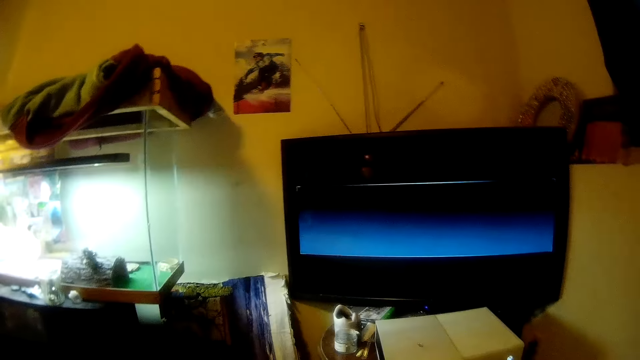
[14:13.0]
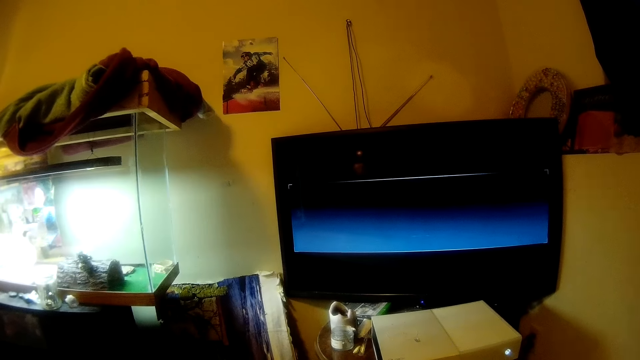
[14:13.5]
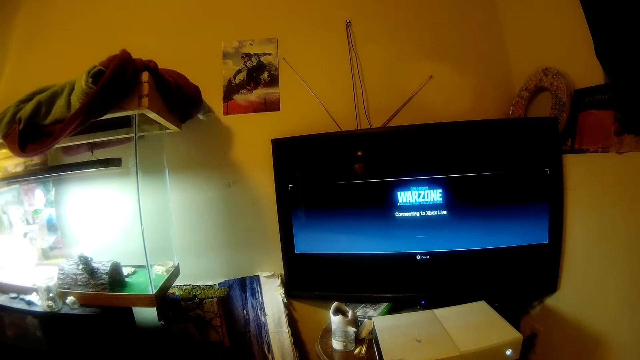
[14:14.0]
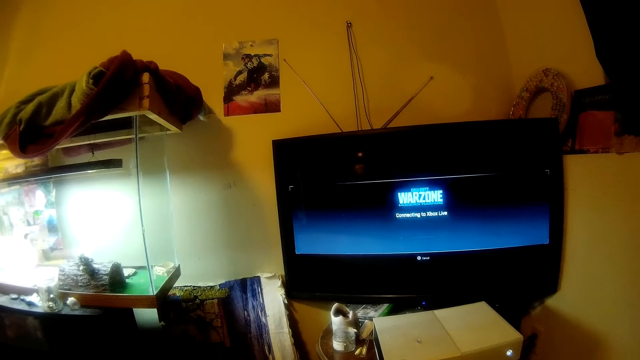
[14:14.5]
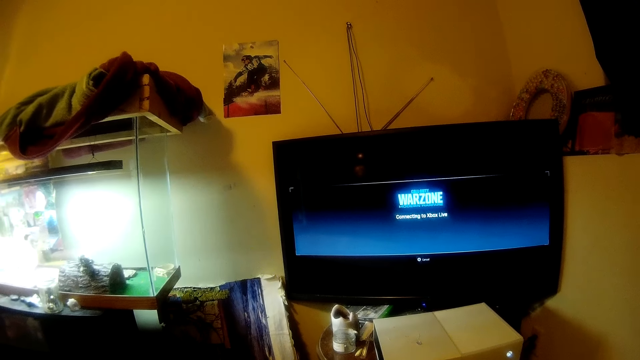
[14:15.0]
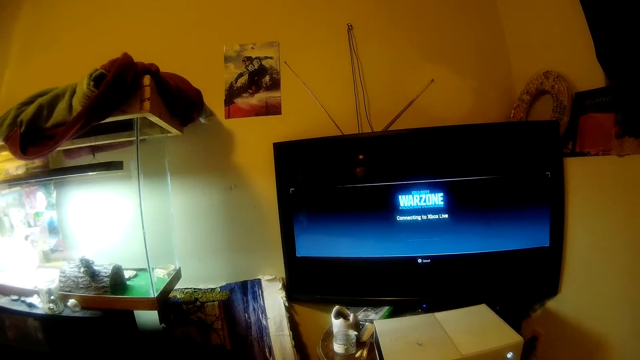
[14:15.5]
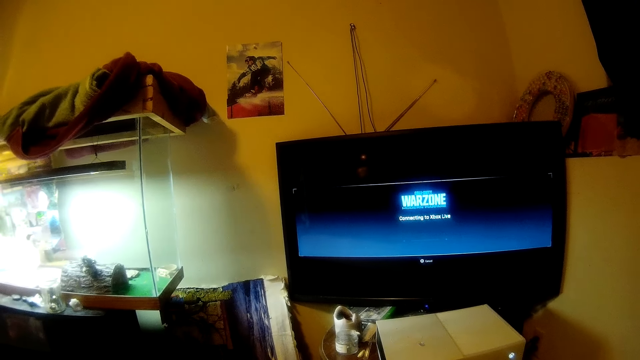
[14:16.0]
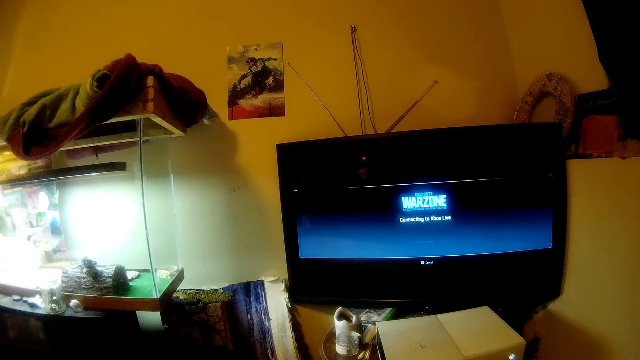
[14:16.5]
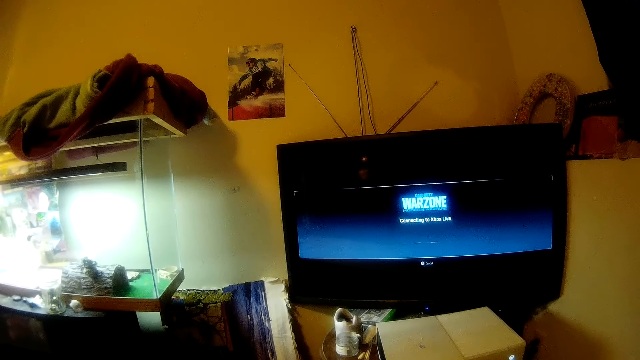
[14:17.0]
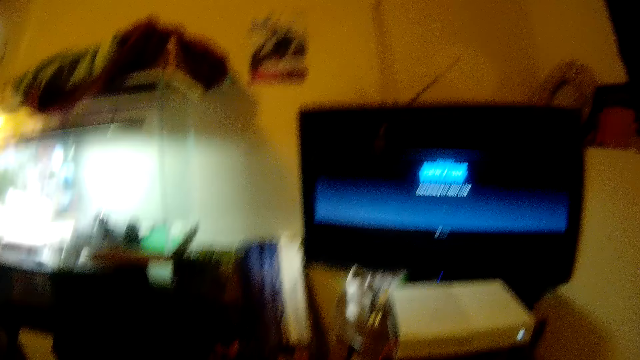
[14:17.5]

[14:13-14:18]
The camera wearer operates the television in the room. They stare at the television.

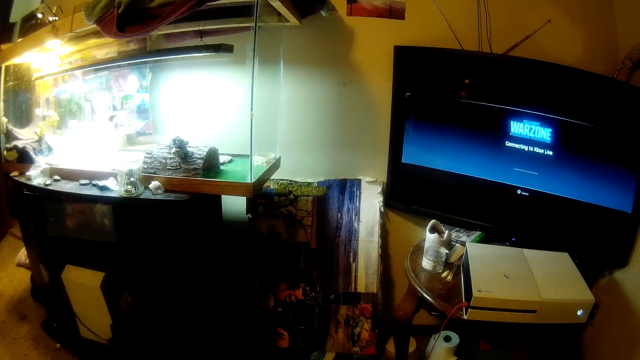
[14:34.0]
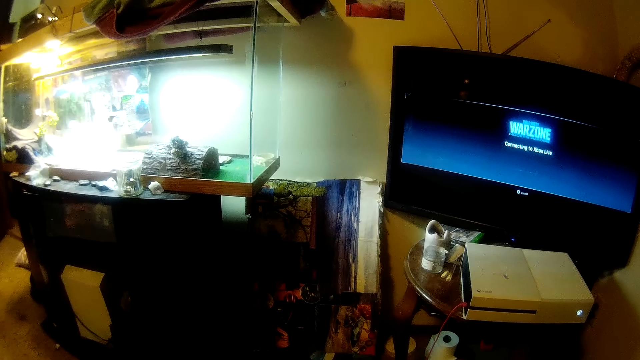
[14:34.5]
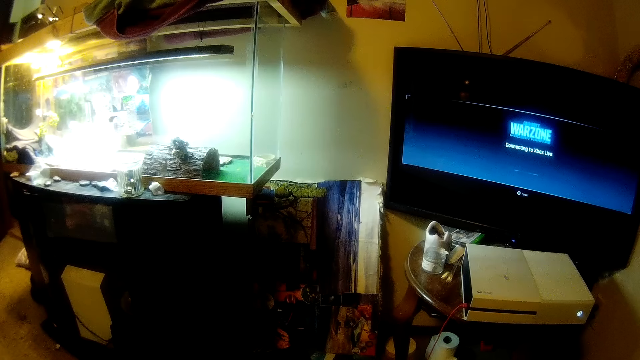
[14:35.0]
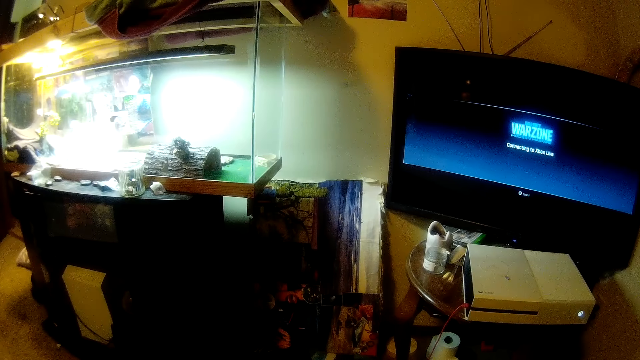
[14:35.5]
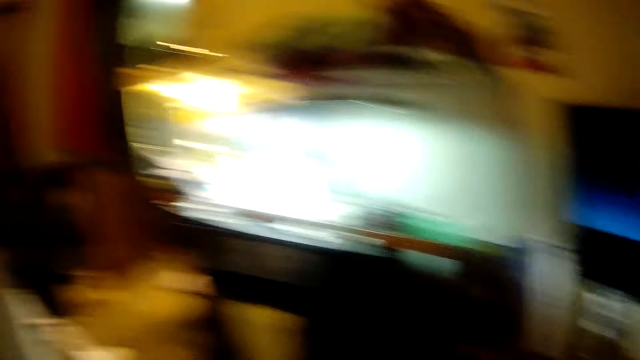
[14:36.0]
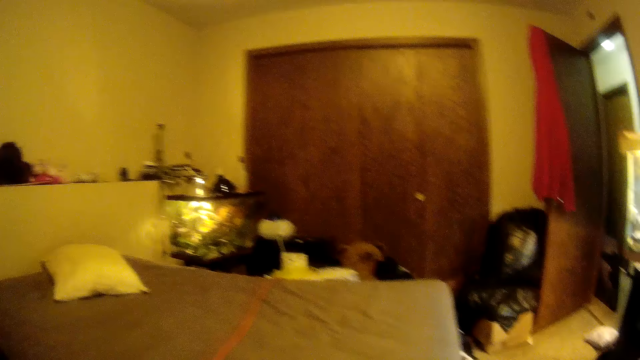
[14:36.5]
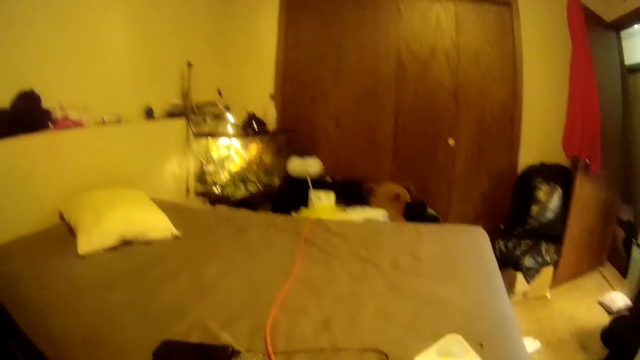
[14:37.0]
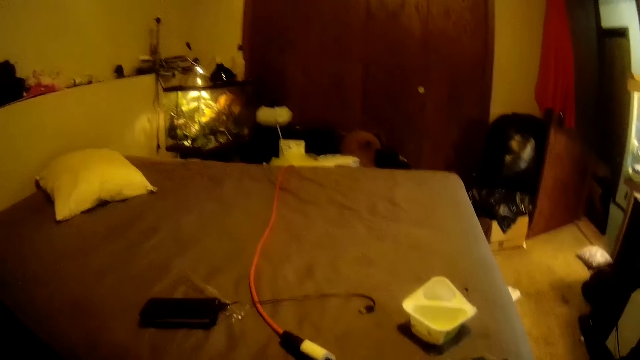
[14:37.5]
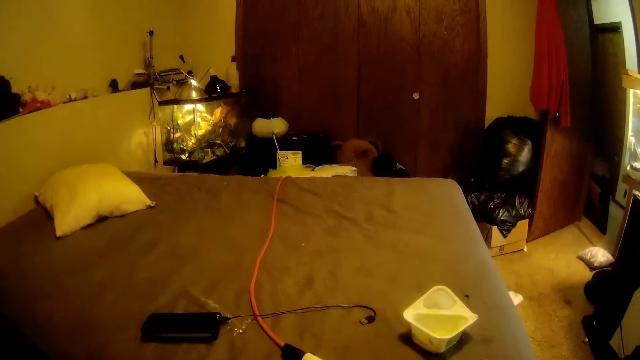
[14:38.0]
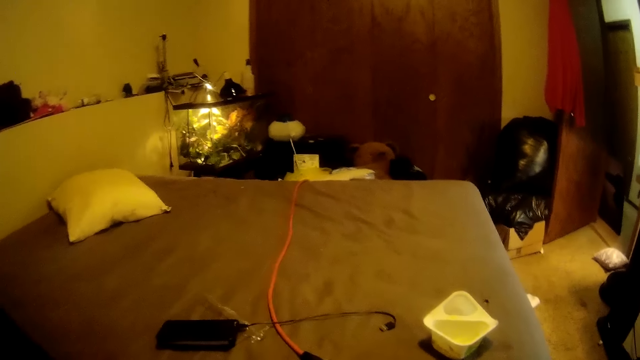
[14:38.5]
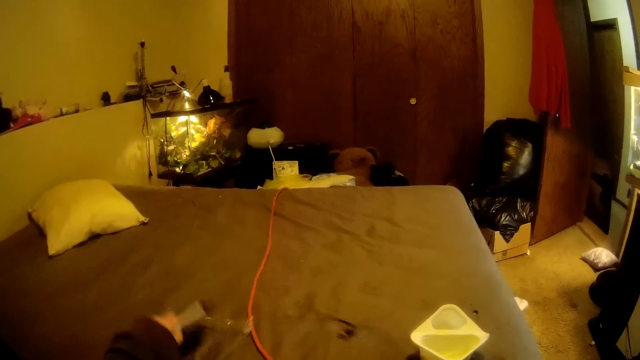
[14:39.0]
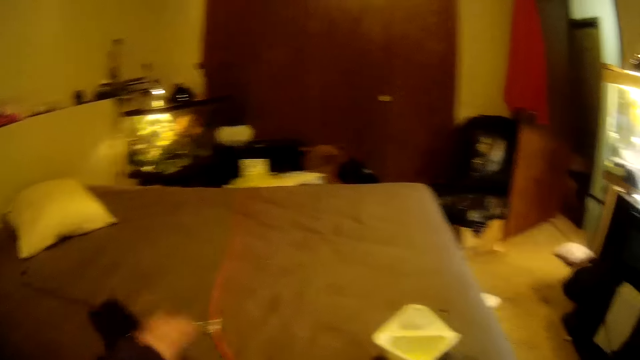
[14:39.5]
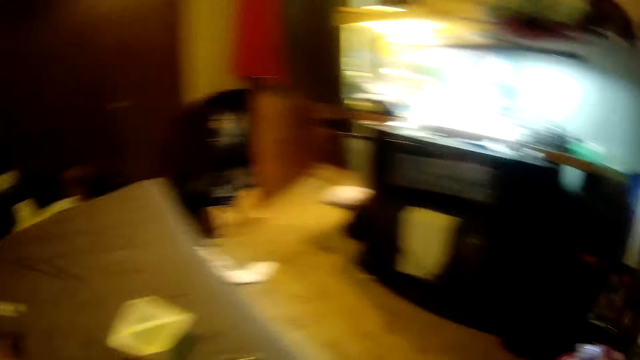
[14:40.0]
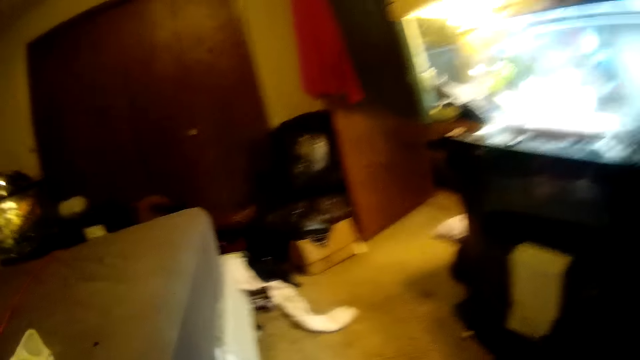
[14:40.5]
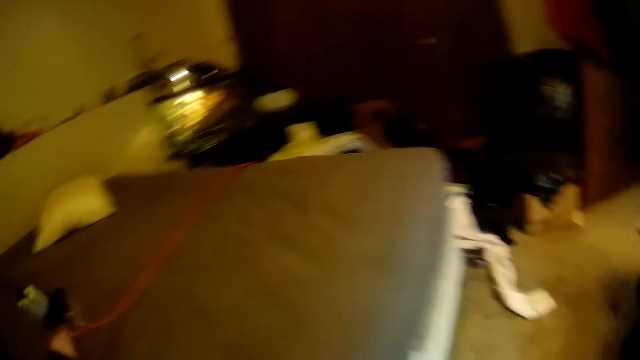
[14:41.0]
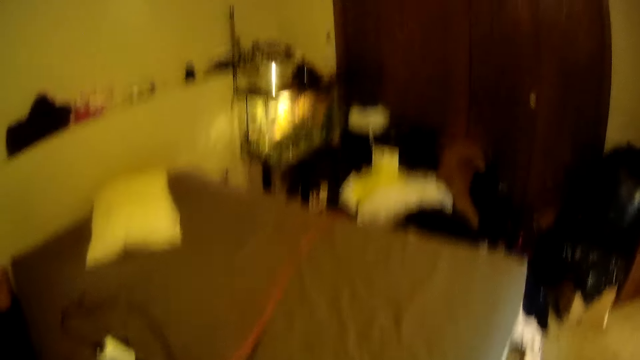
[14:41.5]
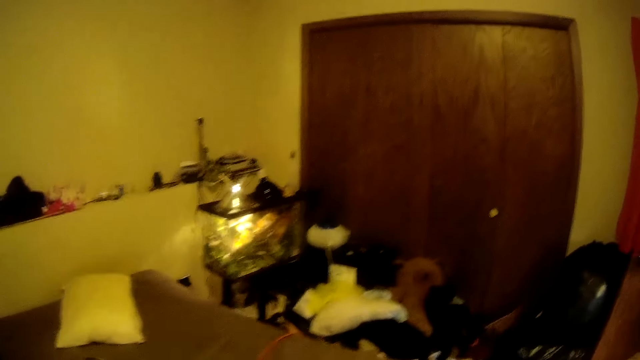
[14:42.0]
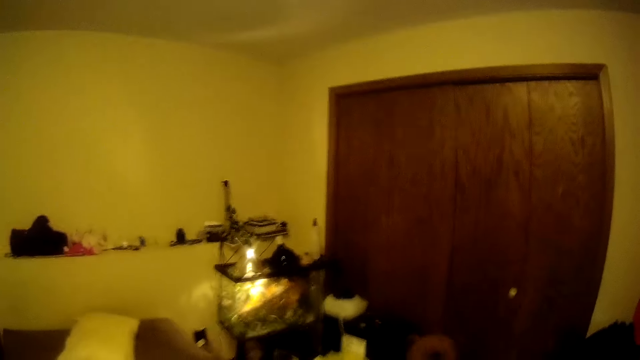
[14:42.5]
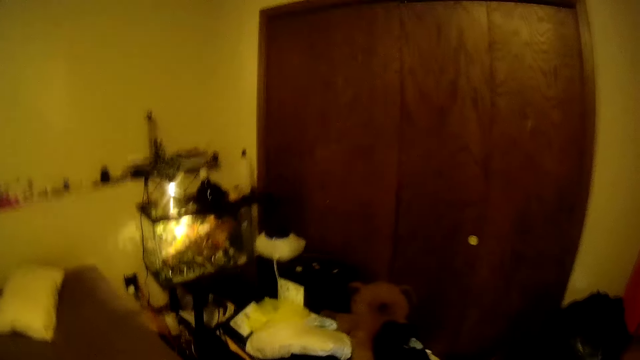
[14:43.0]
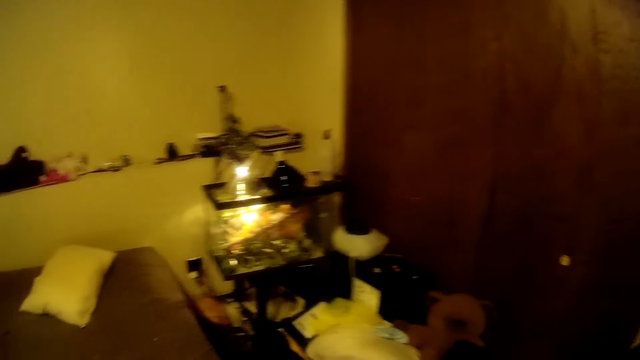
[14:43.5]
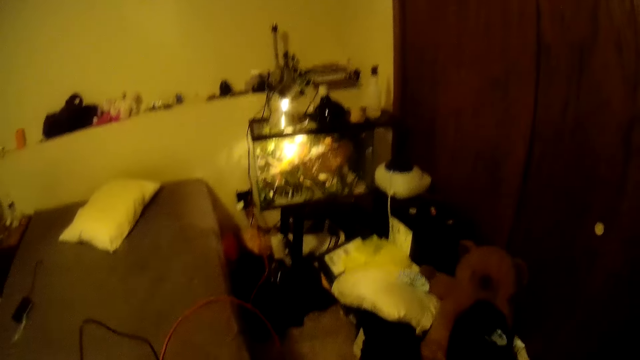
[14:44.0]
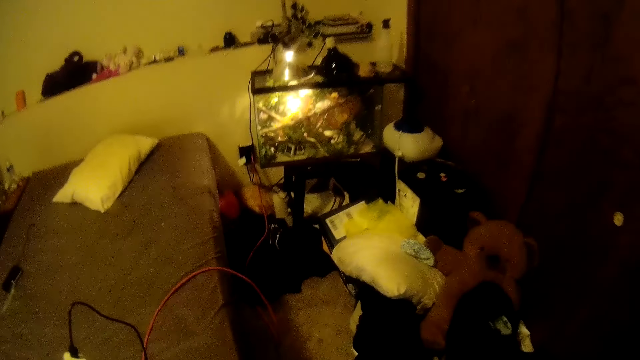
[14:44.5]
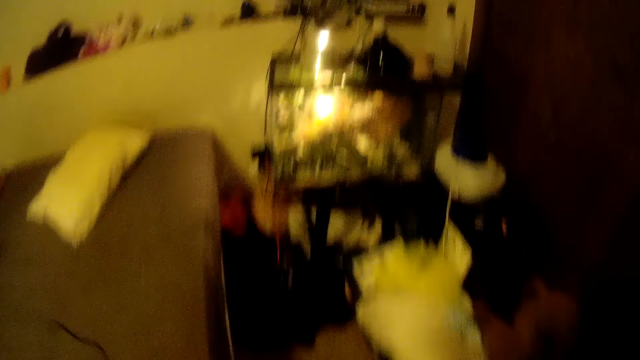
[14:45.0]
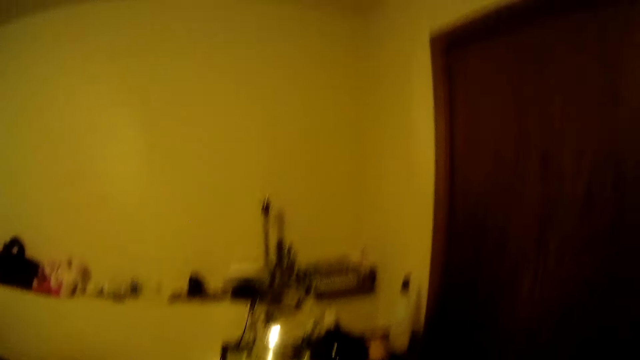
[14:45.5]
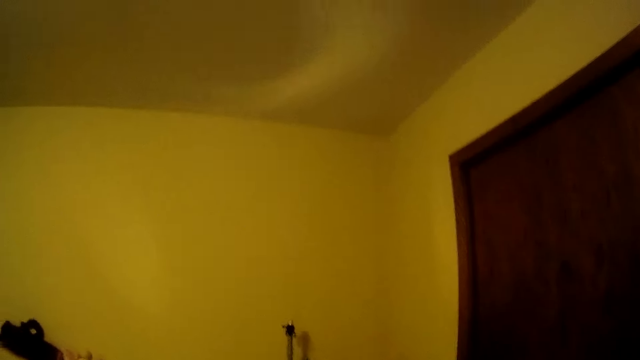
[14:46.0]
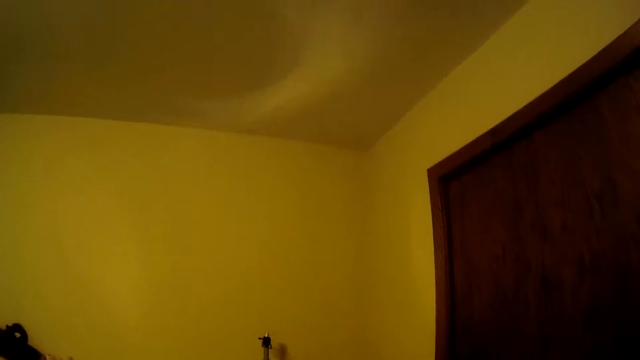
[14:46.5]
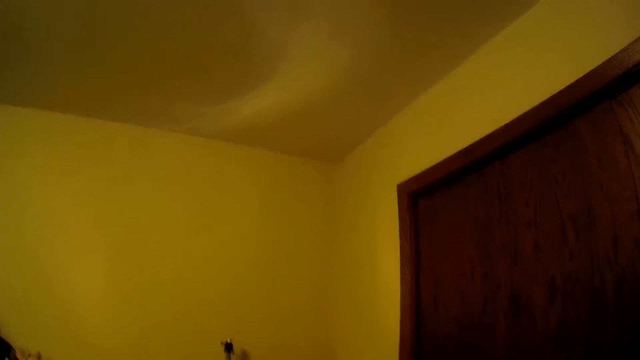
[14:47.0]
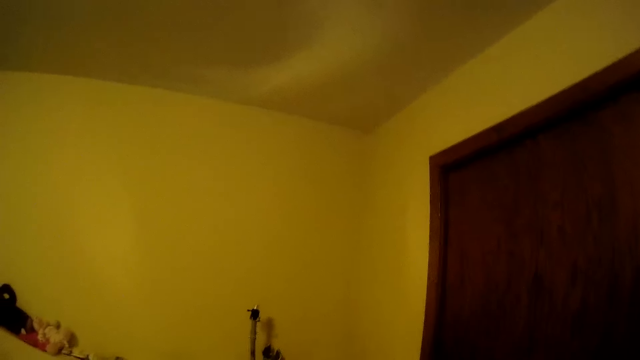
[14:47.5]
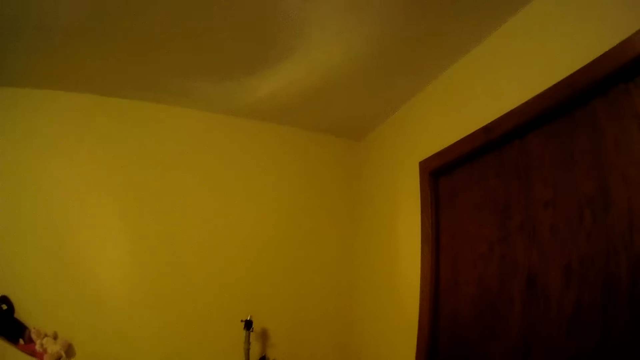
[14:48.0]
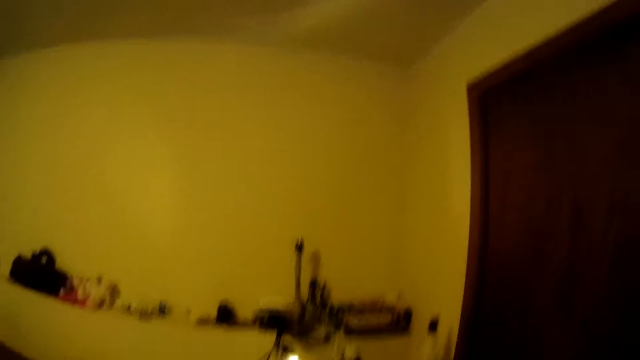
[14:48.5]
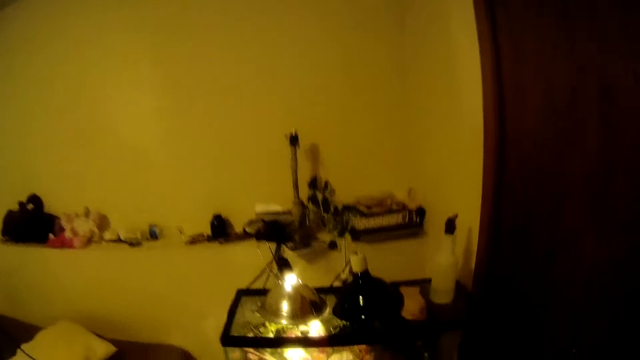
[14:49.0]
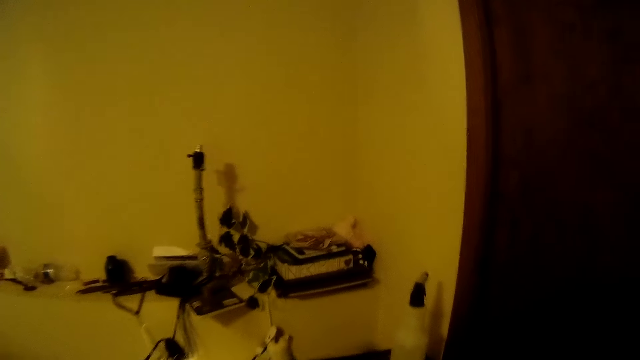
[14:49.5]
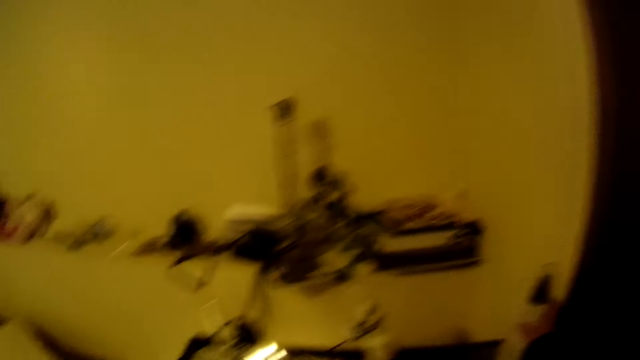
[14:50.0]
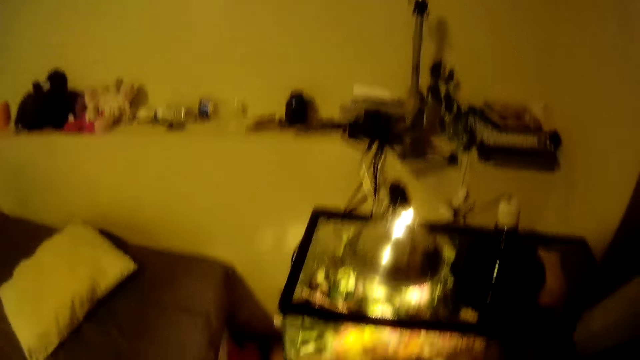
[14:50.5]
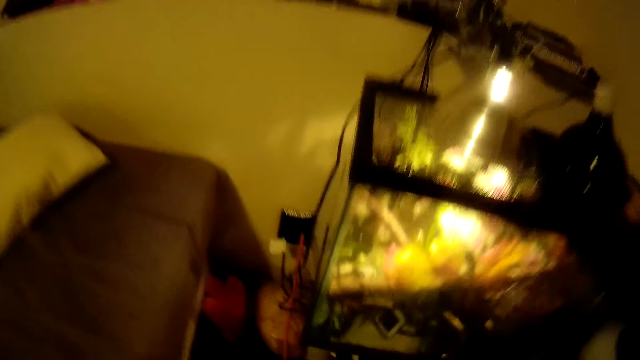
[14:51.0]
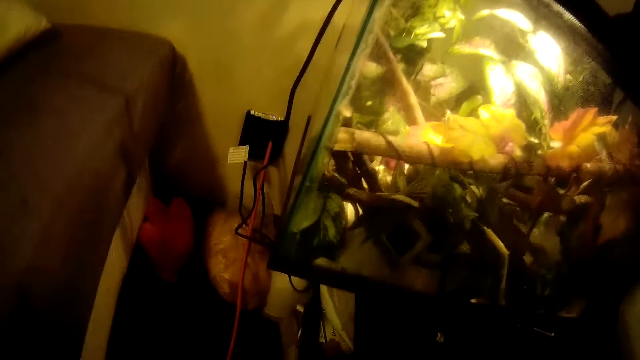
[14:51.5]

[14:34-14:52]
The camera wearer turns the head left. They stare at the mobile phone. They swing a hand. They pick up the mobile phone. They touch the phone on the bed. They swing a hand and drop the mobile phone on the bed. They walk in the room. They hold a charger. They pick up a plug with cable from the bed. They walk in the room. They walk around the bed. They swing a hand. They pick up a spraying bottle. They move the head down.
